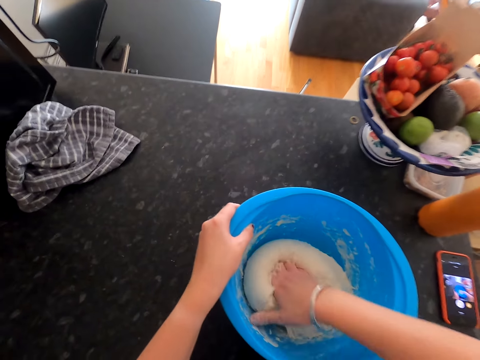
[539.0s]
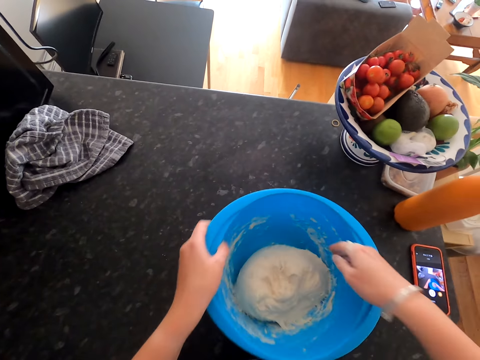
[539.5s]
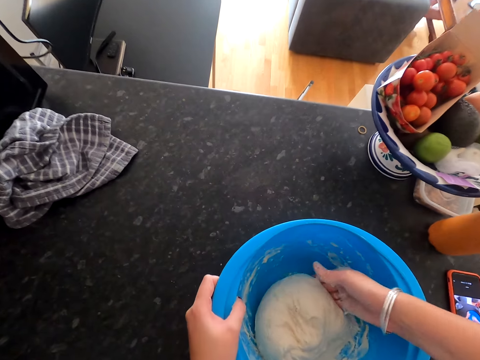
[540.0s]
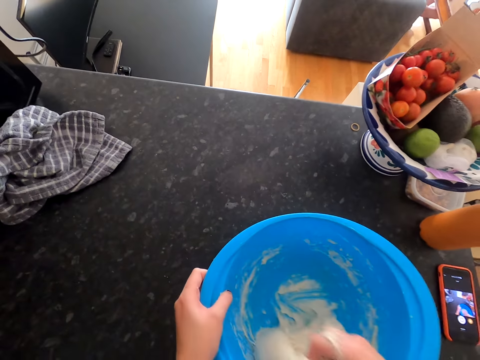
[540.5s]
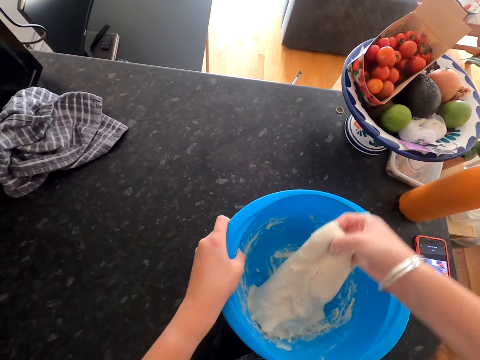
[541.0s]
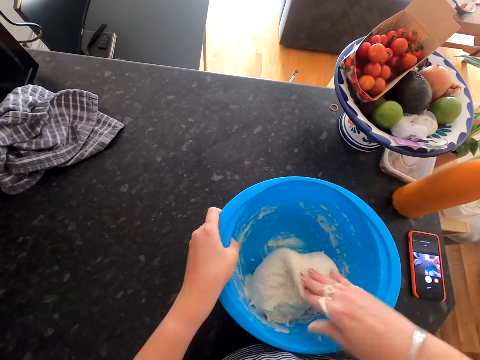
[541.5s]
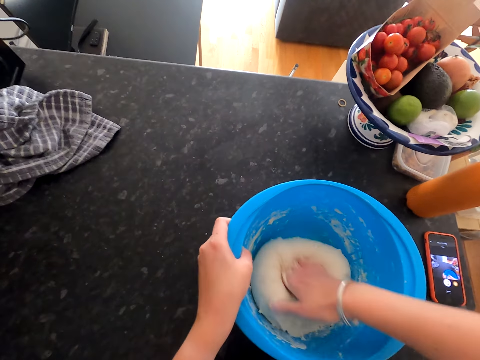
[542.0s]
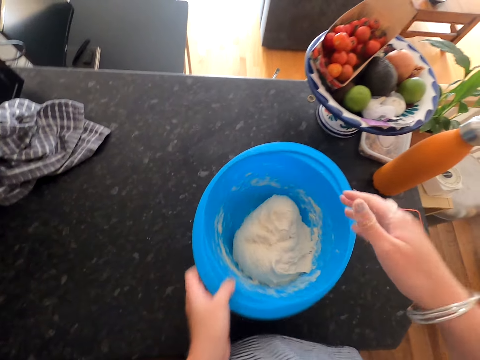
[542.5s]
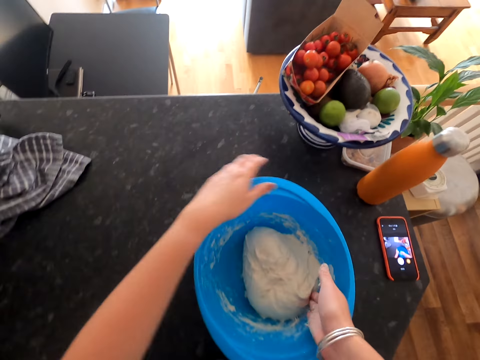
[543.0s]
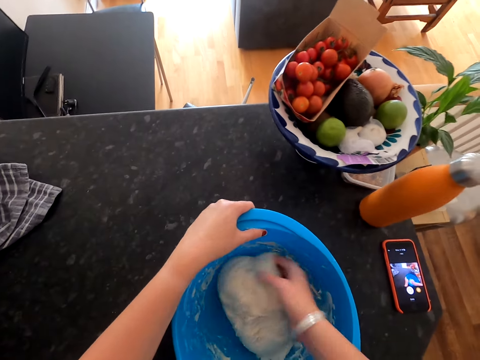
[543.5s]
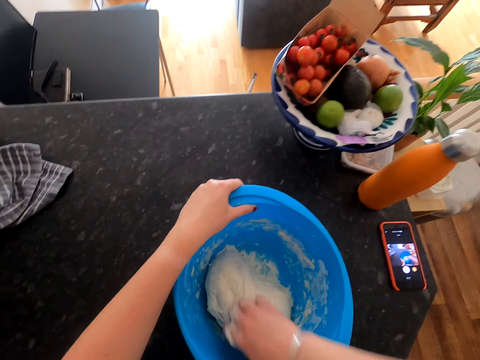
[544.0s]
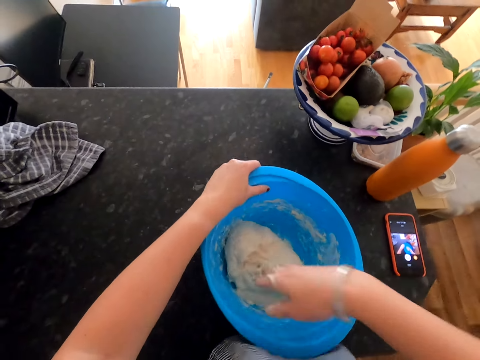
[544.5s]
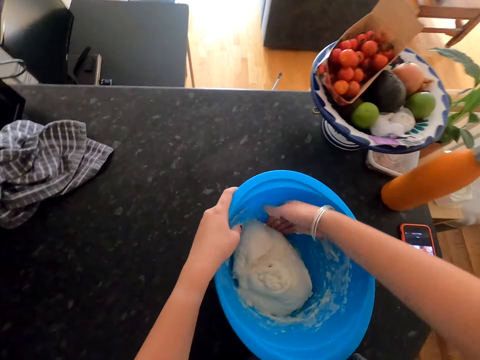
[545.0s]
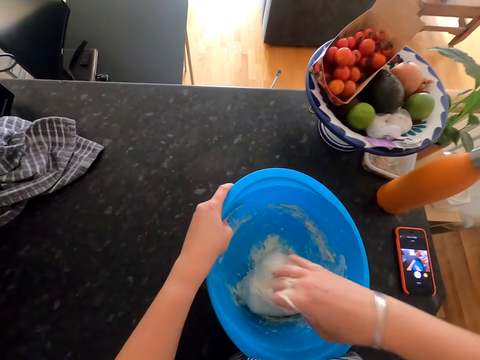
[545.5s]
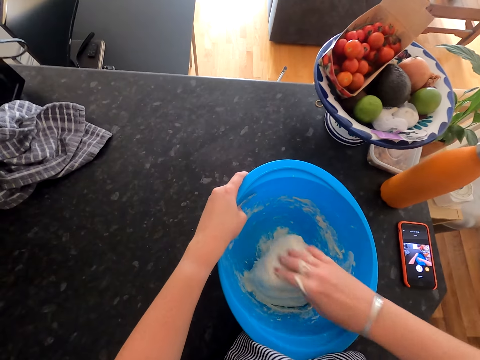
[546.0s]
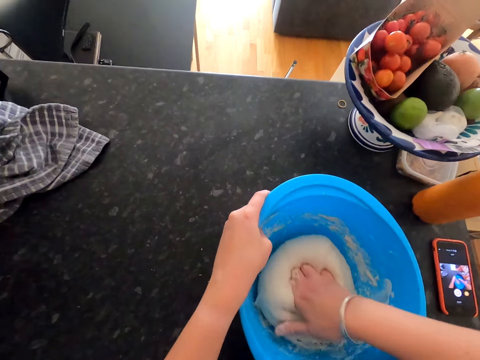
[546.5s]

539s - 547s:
The camera wearer pulls up the dough and kneads the dough.
